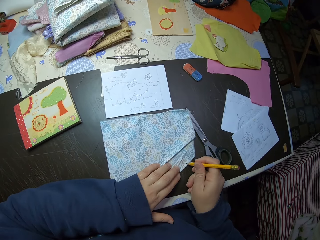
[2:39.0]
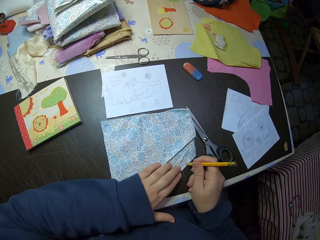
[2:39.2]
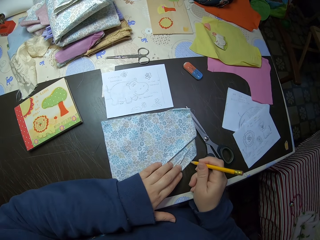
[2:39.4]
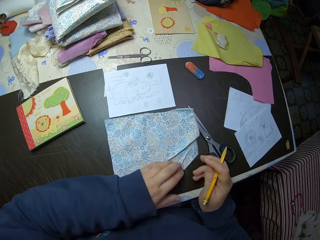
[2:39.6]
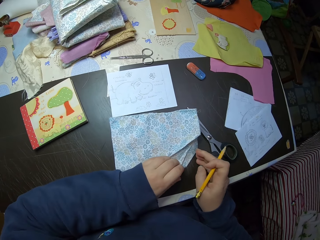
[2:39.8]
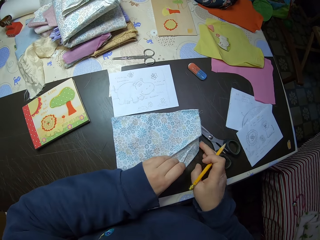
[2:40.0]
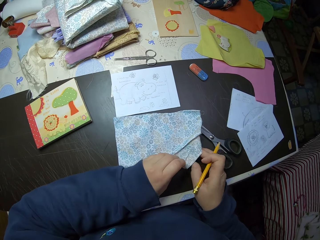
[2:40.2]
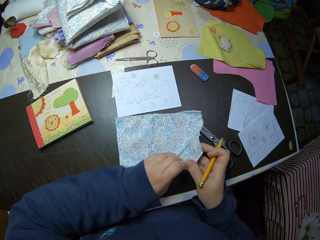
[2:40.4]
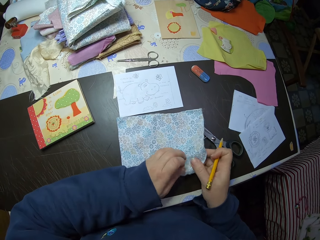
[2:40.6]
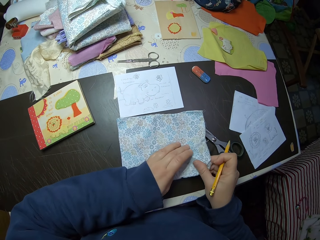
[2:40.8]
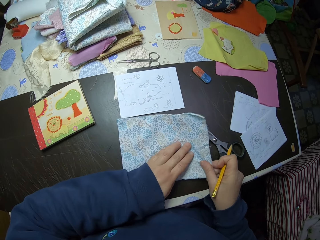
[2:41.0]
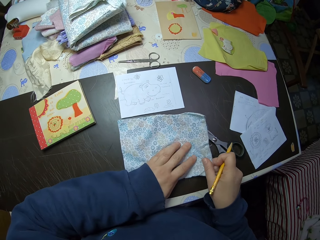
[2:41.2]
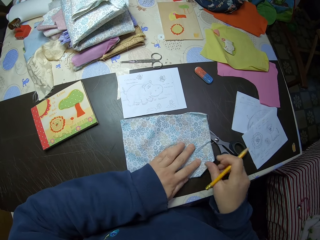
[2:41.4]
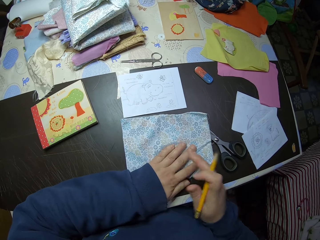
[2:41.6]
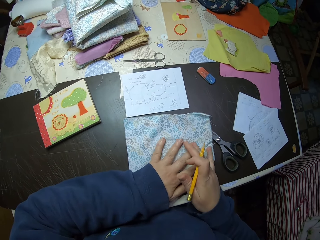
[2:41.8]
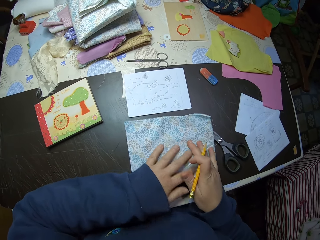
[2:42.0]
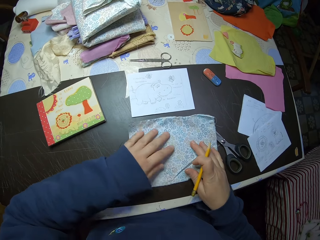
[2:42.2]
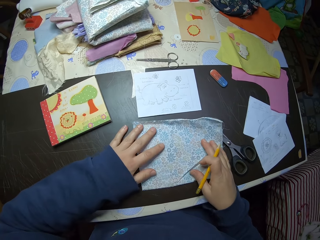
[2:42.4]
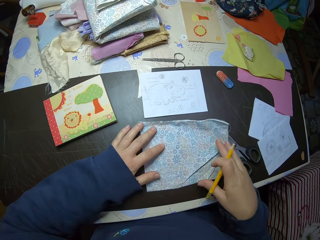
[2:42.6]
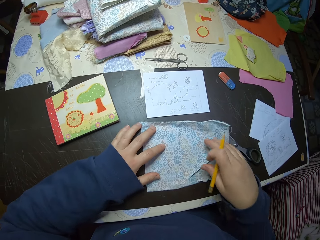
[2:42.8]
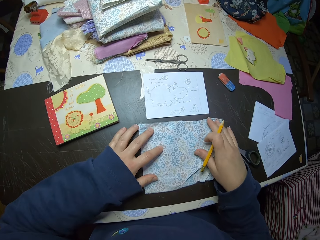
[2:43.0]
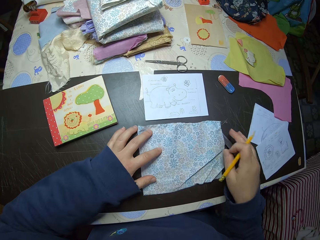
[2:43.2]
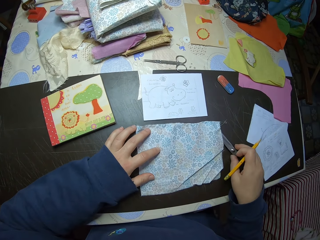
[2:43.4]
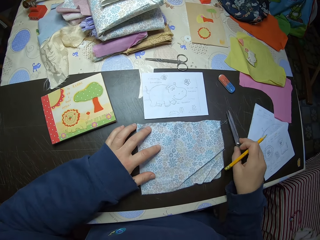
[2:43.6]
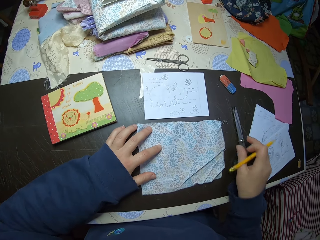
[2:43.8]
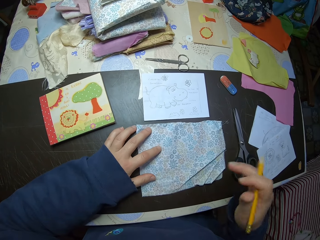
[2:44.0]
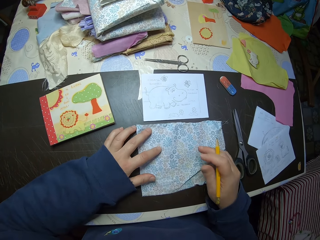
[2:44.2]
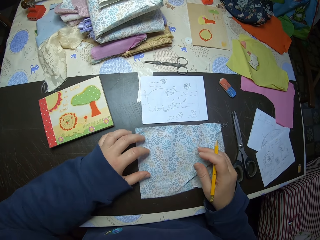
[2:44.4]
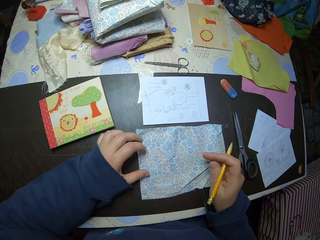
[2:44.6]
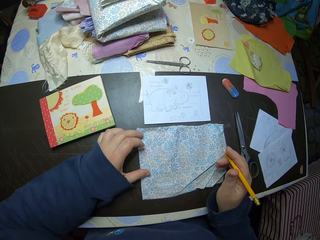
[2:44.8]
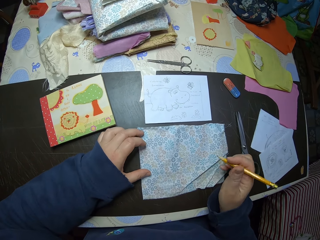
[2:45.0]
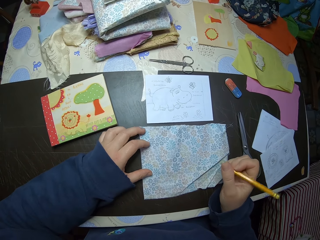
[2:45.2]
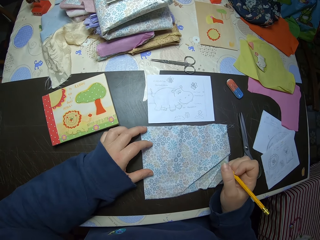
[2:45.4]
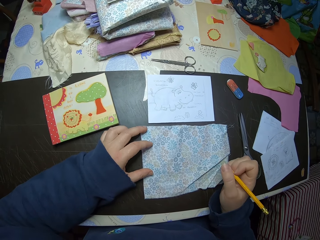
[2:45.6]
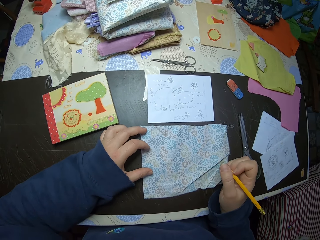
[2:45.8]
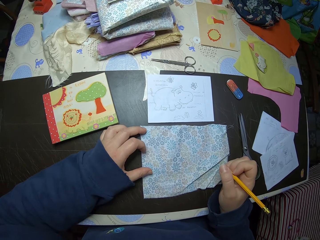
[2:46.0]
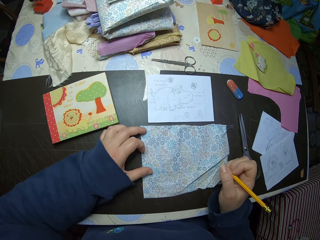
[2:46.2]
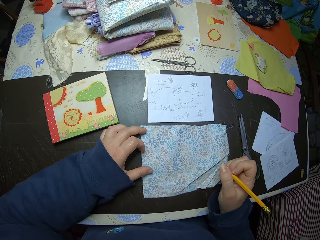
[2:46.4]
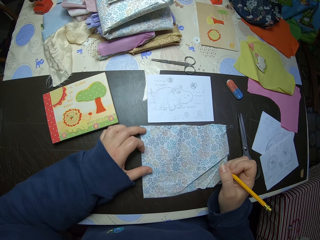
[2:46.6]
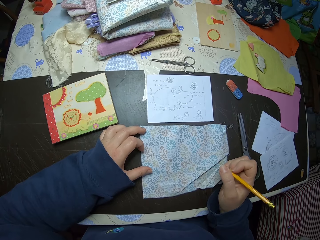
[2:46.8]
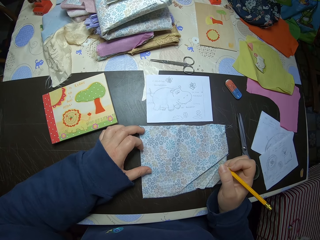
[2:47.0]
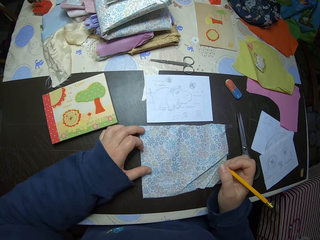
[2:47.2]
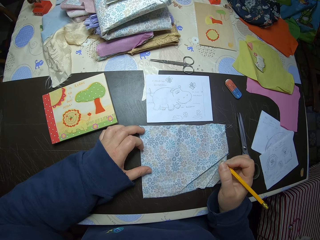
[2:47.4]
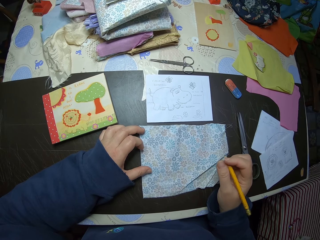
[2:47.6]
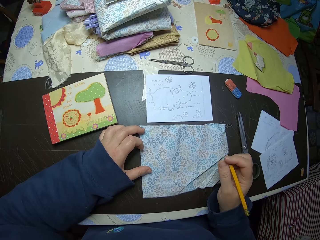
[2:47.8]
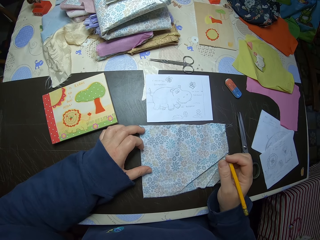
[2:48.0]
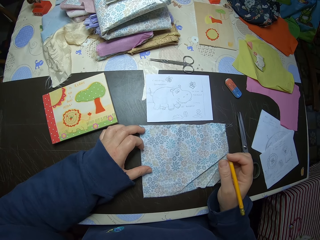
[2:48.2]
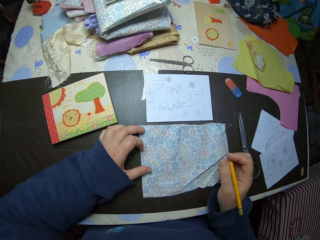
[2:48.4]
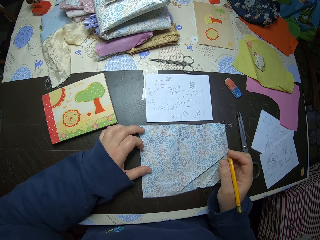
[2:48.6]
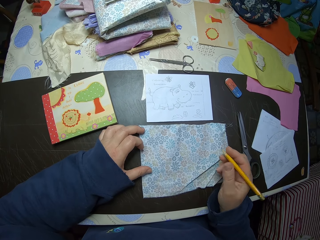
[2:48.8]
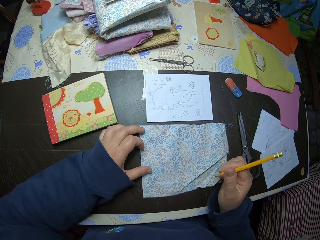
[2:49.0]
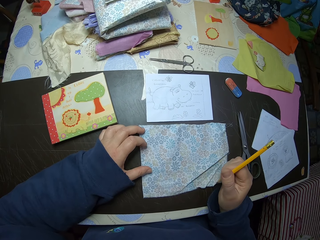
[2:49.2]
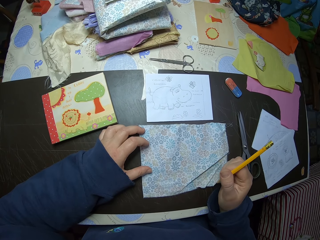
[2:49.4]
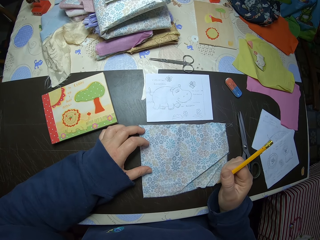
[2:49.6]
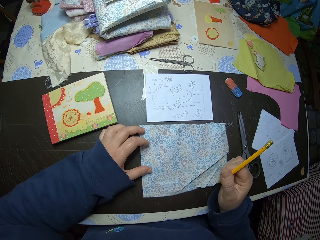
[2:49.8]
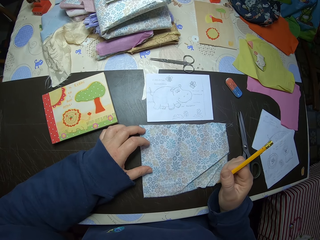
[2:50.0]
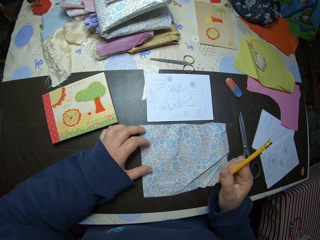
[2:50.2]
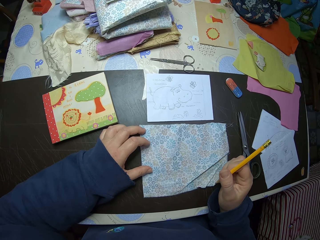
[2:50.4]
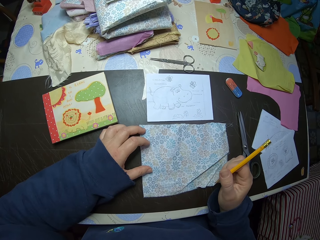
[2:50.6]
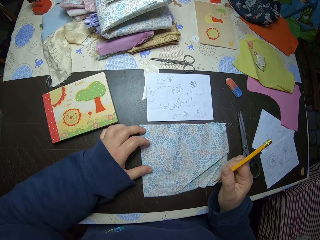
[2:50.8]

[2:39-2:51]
The camera wearer adjusts the piece of cloth with her hands. She moves the scissors with her right hand. She moves the pencil in her right hand.

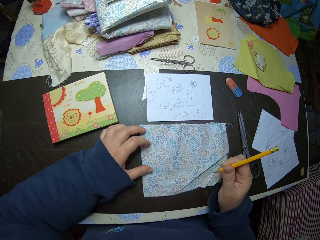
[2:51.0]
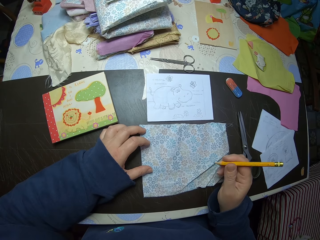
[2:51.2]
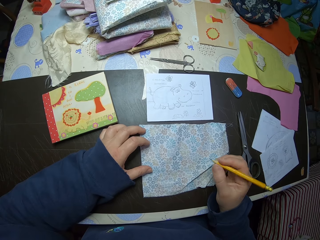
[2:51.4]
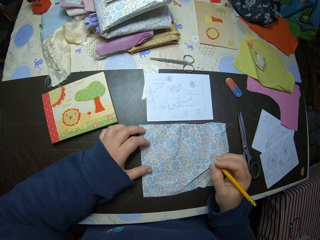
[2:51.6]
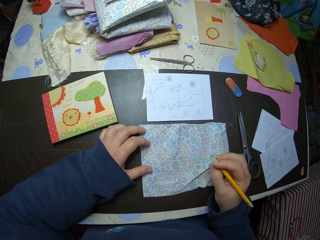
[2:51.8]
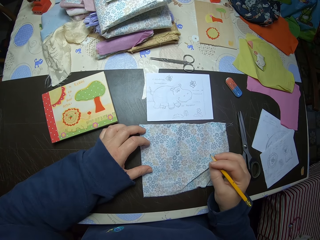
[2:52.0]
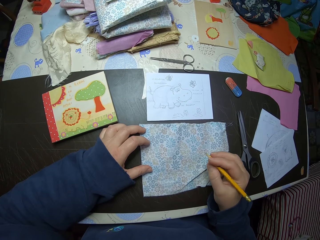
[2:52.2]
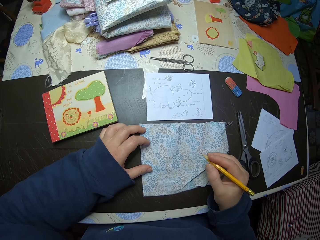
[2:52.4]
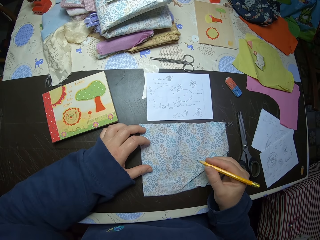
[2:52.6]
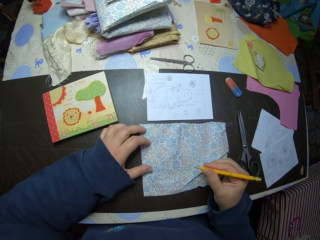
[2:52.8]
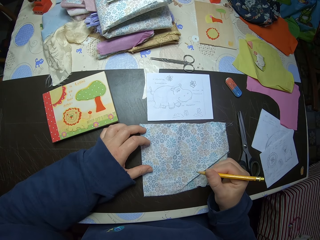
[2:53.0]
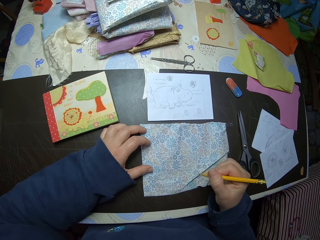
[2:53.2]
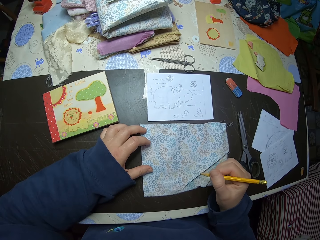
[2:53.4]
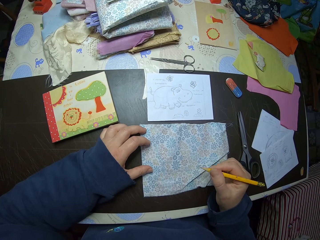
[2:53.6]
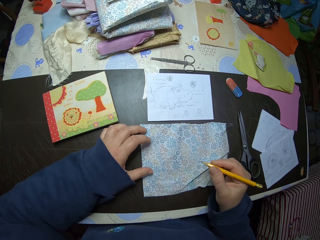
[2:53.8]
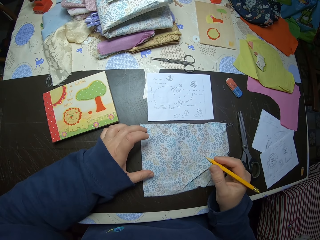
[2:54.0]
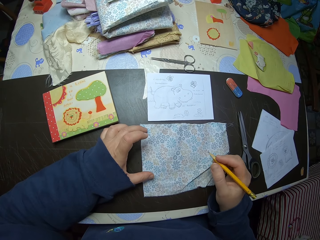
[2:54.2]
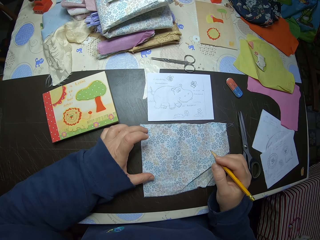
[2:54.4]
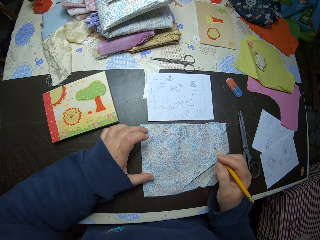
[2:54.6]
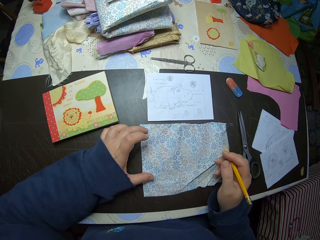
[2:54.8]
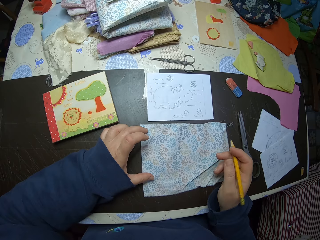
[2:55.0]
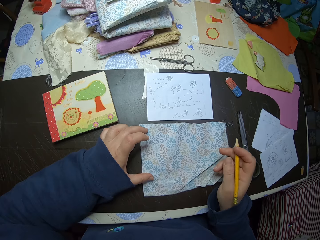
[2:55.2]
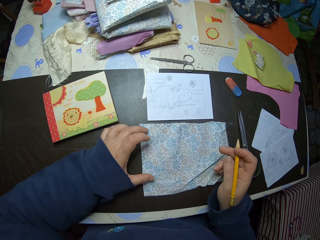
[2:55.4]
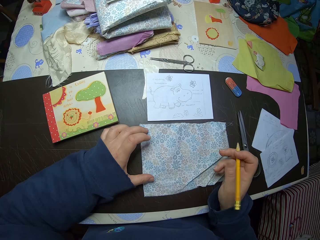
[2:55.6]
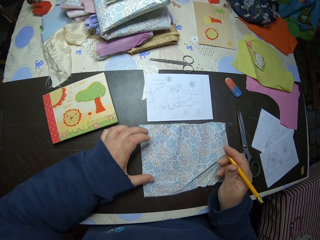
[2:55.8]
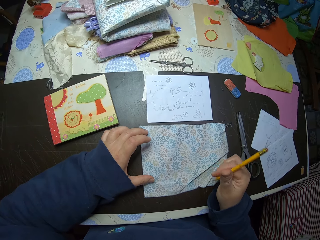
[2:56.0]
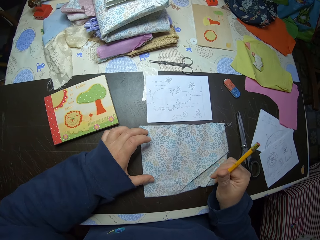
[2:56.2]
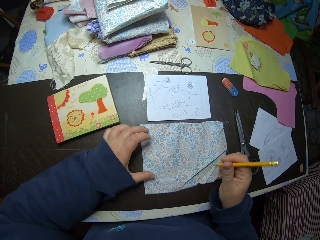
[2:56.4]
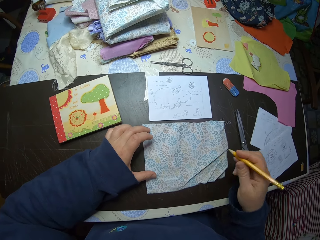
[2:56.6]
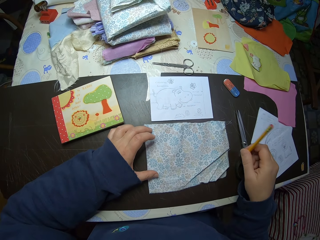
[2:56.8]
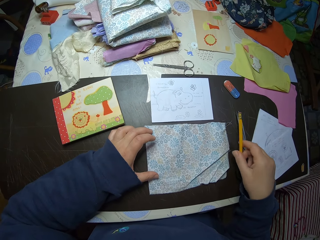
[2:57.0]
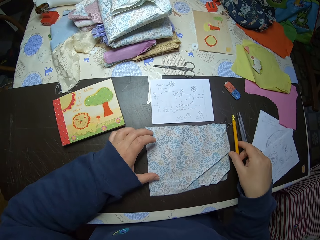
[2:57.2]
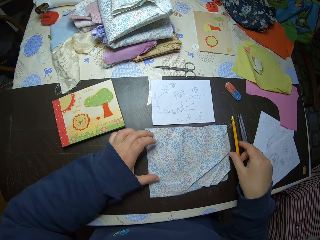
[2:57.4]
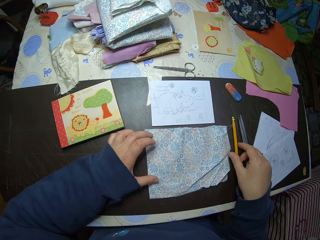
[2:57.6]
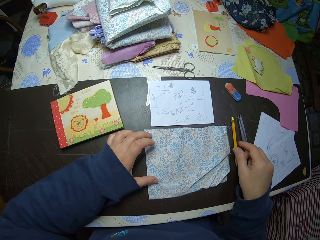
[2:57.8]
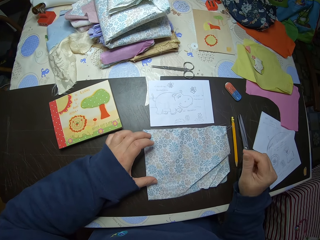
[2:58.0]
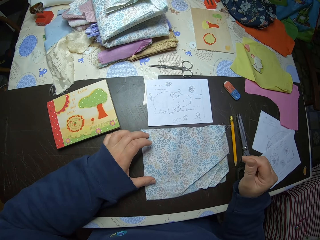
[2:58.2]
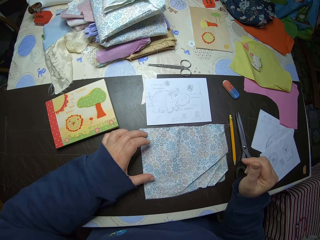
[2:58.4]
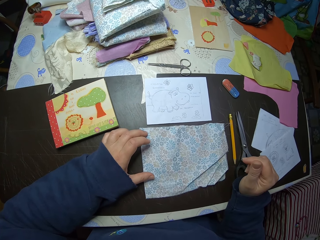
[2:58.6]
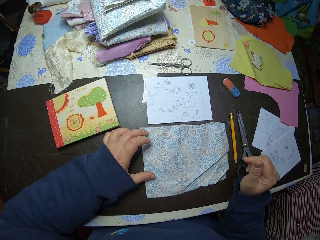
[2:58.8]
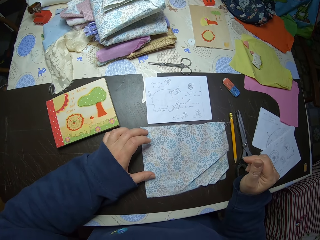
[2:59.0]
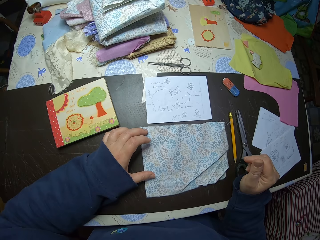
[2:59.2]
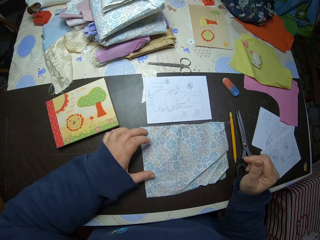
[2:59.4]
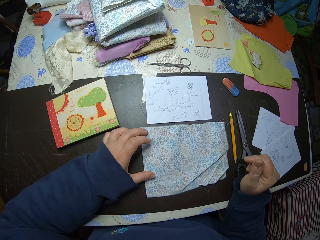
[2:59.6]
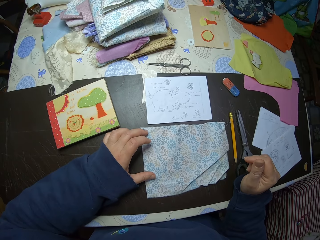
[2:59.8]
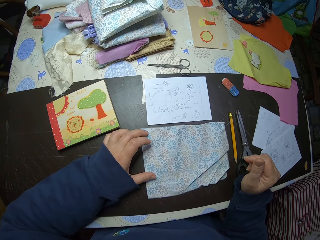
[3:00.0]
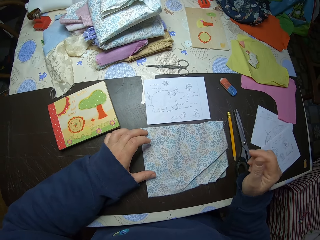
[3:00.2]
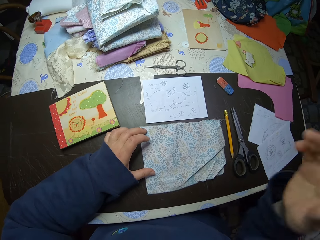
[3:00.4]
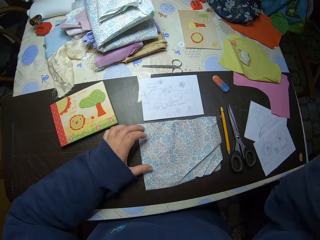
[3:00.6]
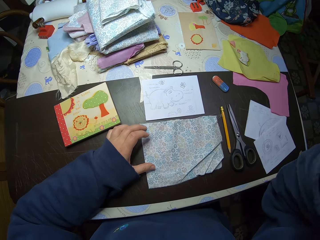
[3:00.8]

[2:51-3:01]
The camera wearer drops the pencil on the table.
